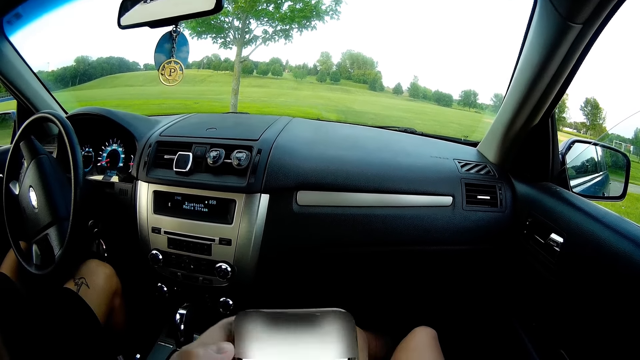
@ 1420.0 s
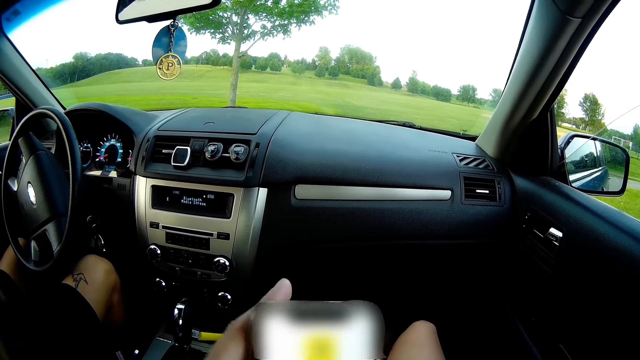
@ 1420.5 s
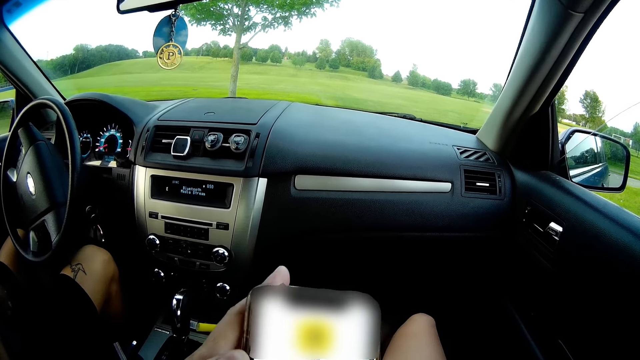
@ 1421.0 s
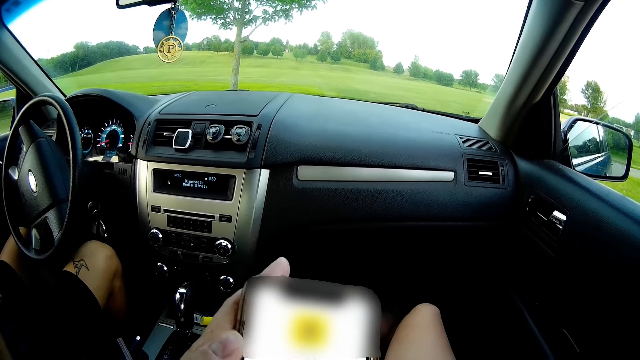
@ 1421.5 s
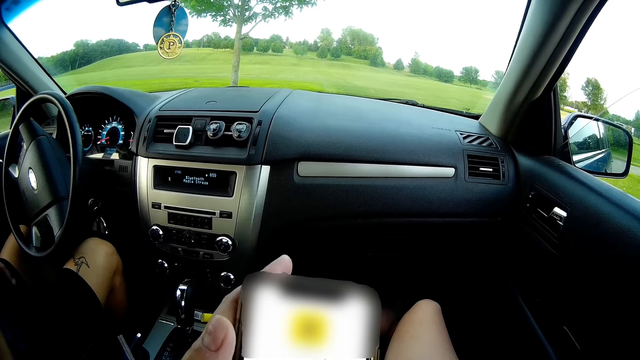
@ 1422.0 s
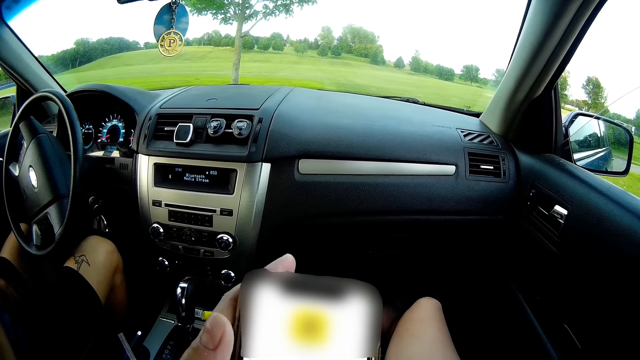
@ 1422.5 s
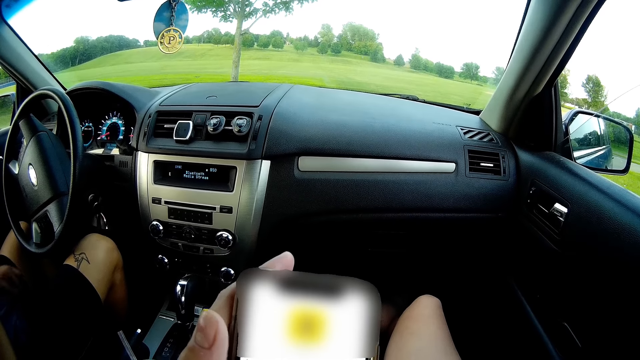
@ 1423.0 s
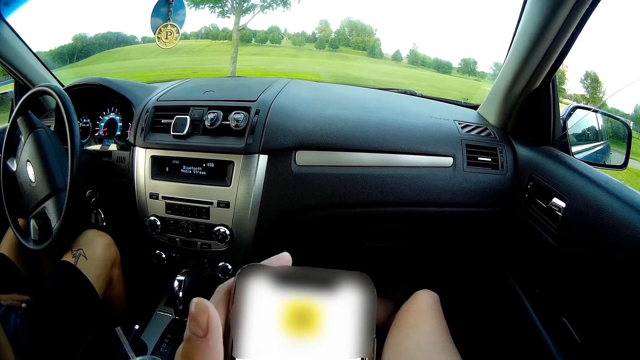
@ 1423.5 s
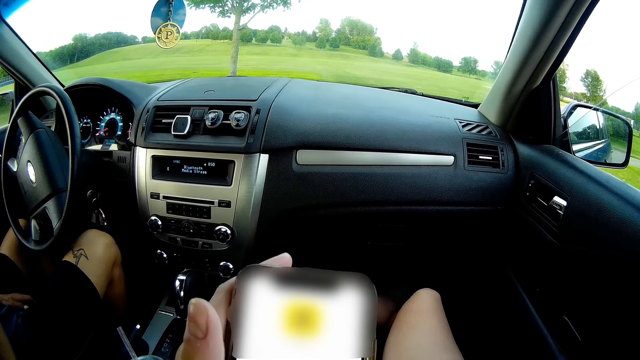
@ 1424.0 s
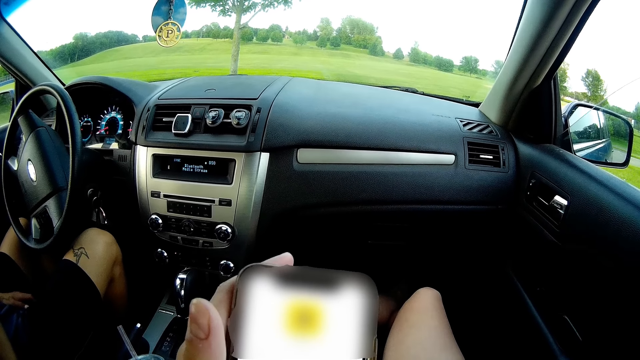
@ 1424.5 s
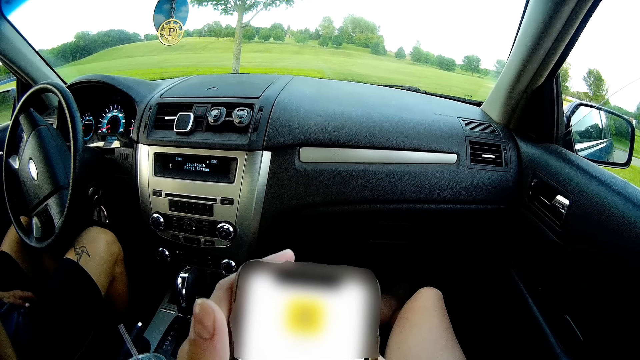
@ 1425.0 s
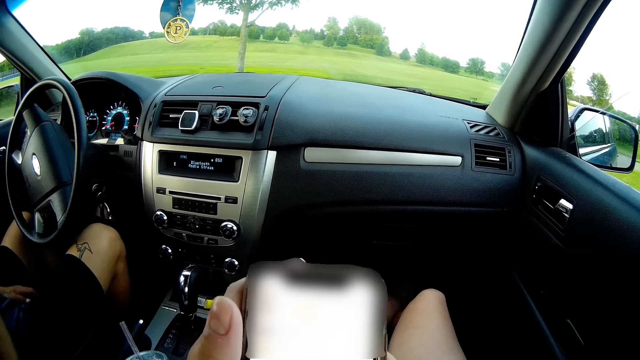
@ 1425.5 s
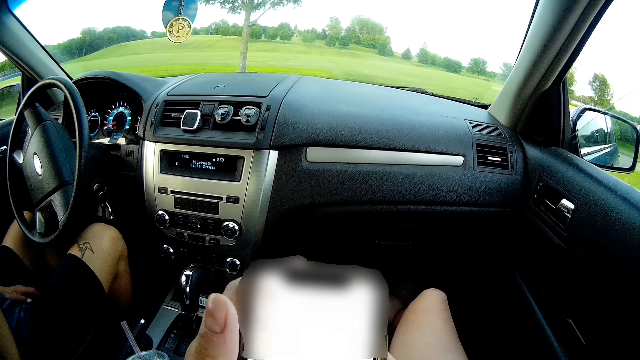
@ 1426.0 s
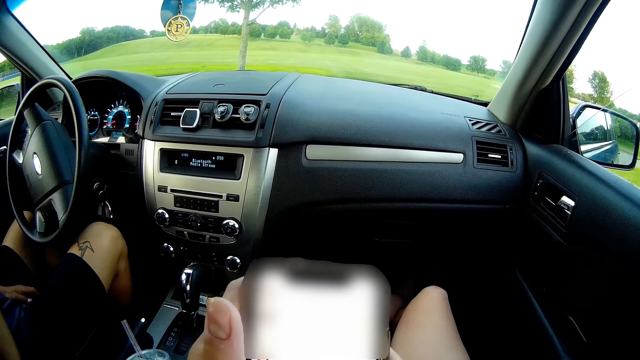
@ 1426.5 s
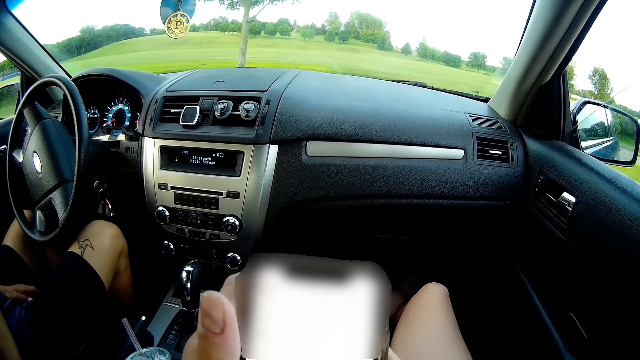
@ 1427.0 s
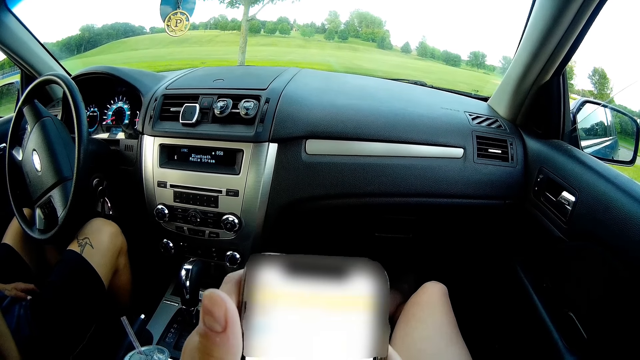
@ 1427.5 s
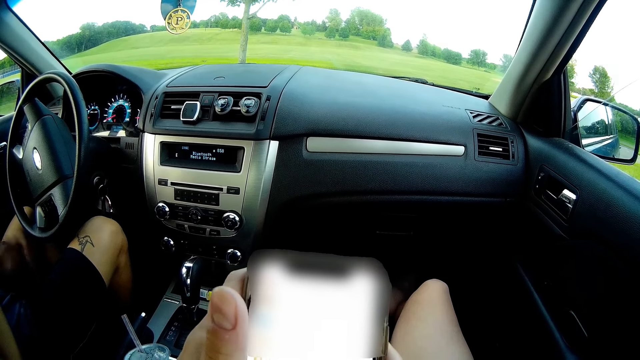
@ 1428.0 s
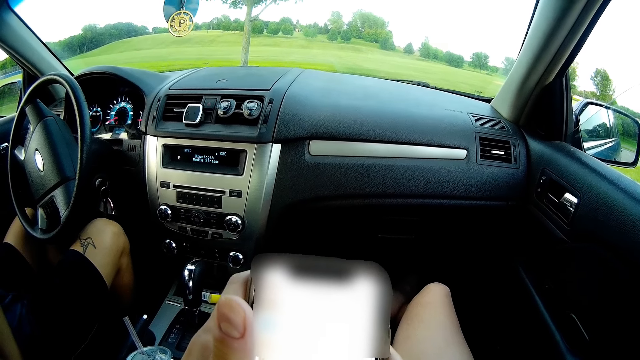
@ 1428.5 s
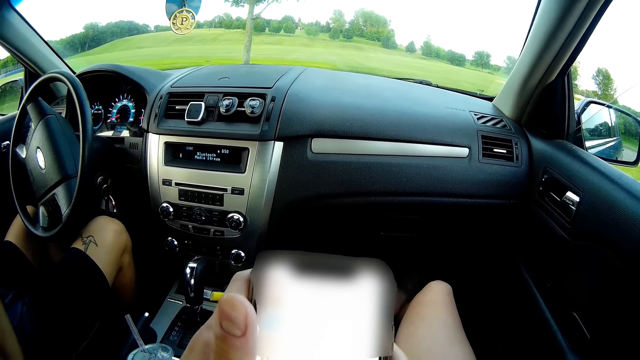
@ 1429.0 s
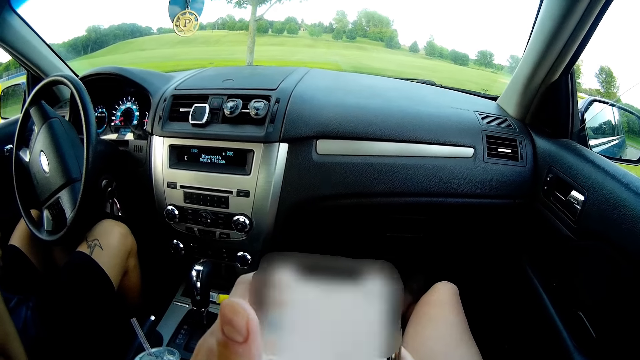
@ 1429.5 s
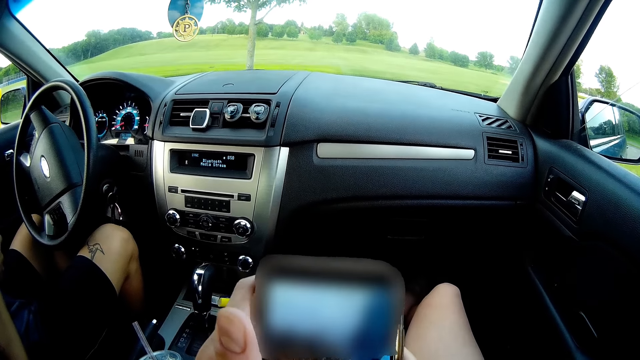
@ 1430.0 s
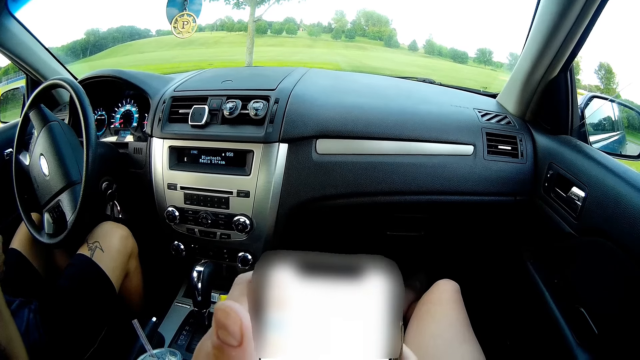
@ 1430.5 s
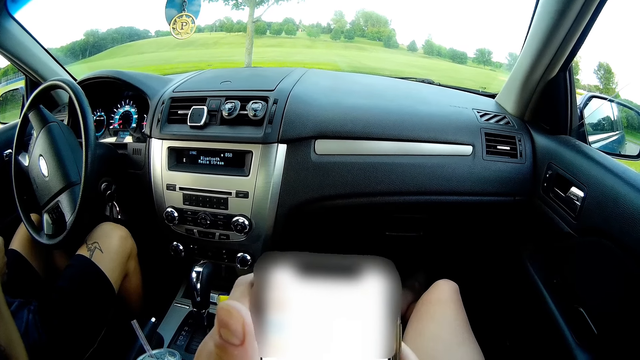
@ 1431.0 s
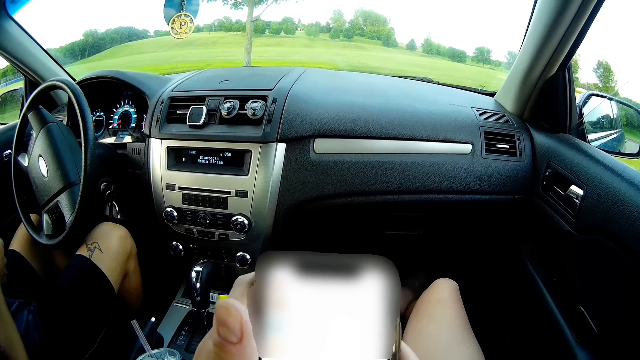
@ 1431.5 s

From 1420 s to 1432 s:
The man puts his left hand on his lap and lifts his left hand from his lap. The camera wearer interacts with the man.

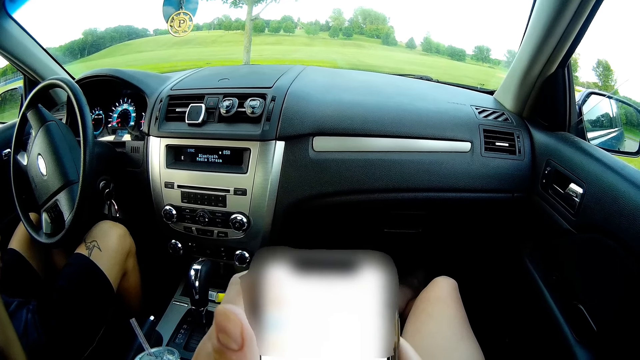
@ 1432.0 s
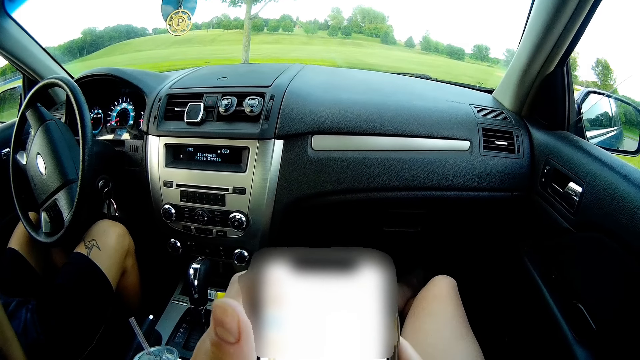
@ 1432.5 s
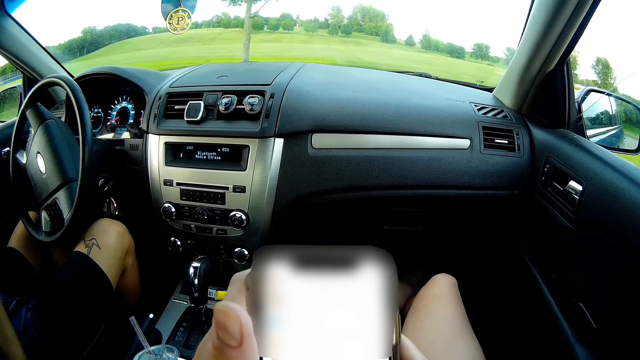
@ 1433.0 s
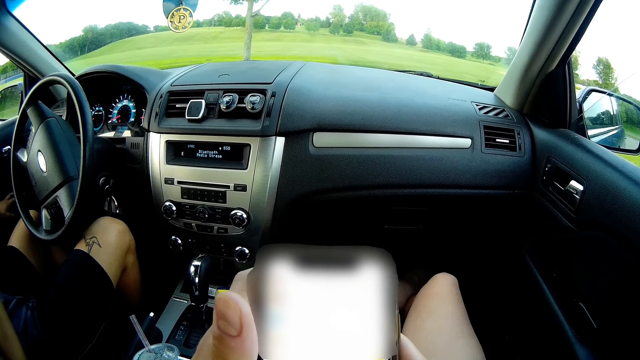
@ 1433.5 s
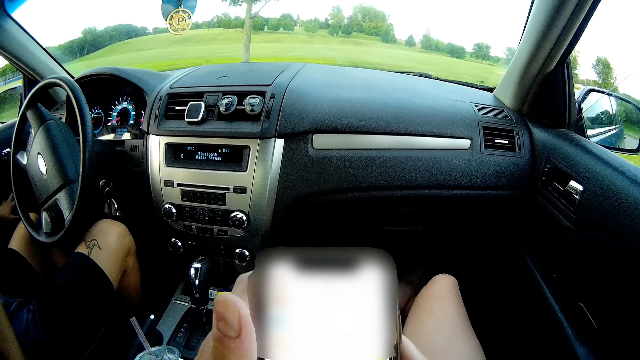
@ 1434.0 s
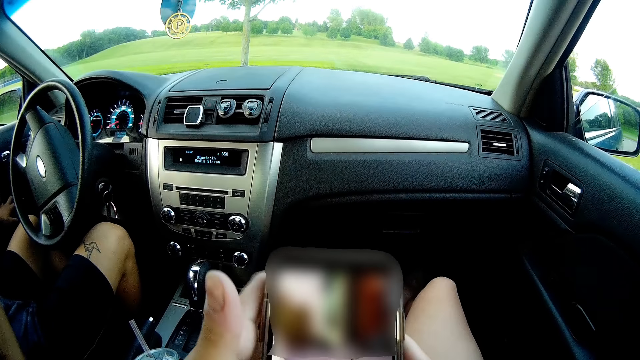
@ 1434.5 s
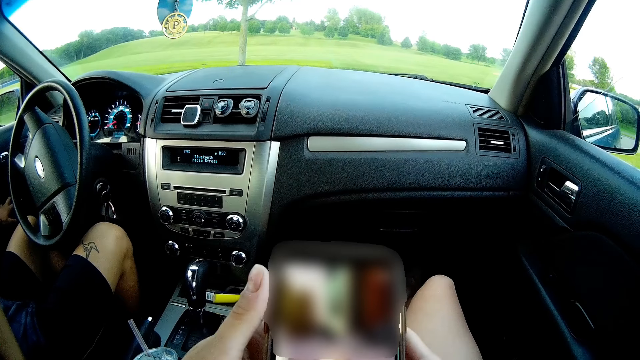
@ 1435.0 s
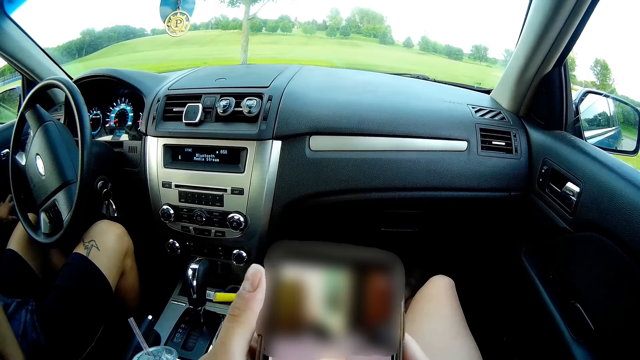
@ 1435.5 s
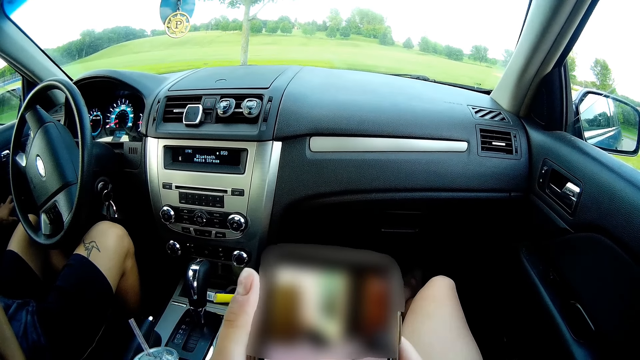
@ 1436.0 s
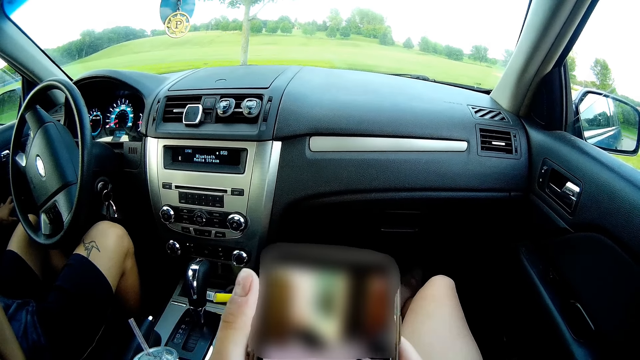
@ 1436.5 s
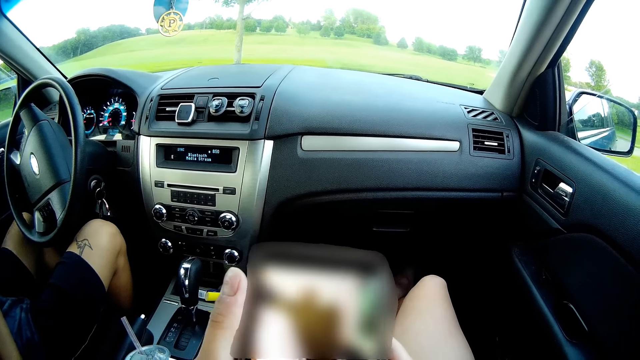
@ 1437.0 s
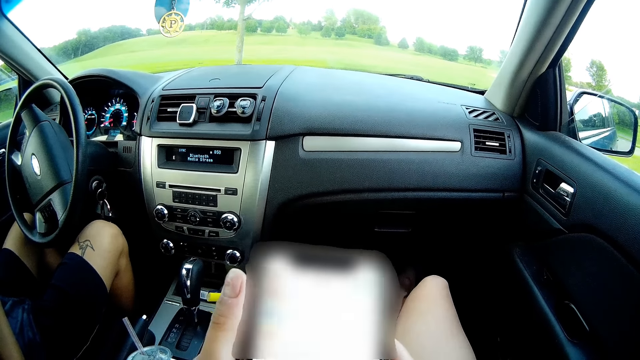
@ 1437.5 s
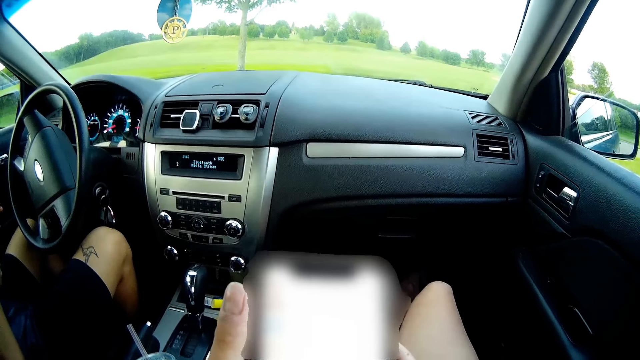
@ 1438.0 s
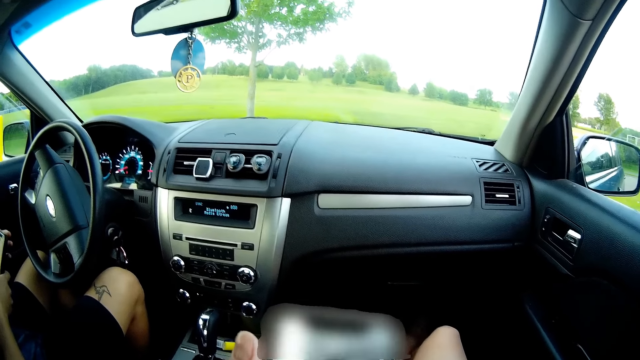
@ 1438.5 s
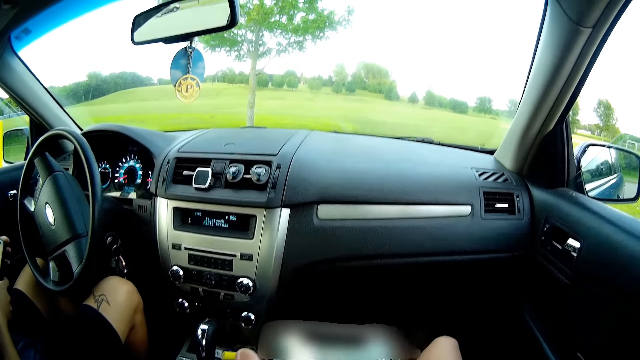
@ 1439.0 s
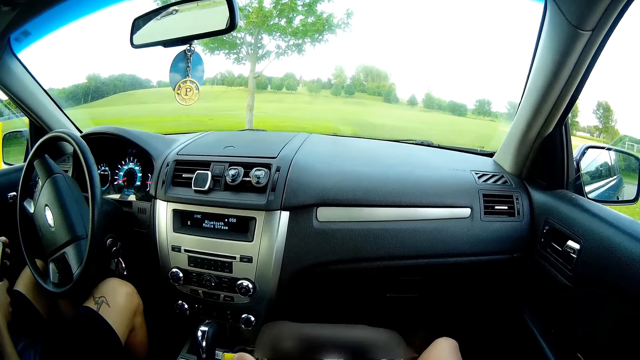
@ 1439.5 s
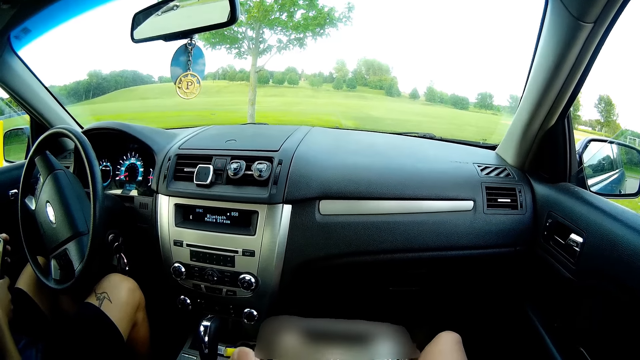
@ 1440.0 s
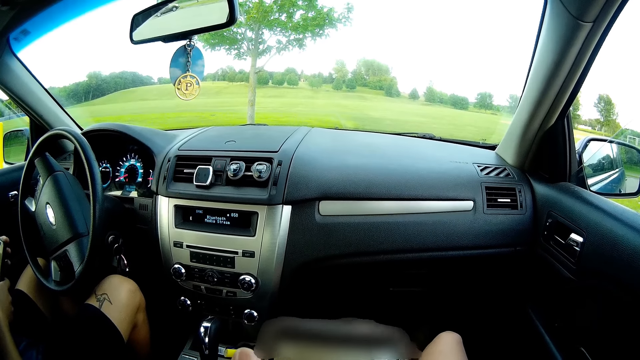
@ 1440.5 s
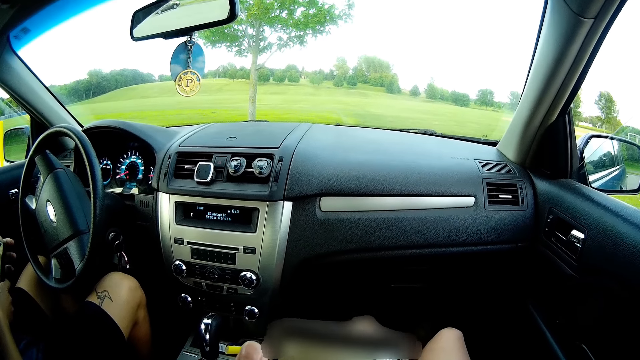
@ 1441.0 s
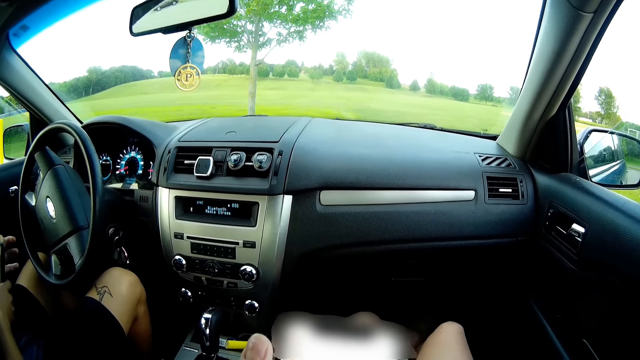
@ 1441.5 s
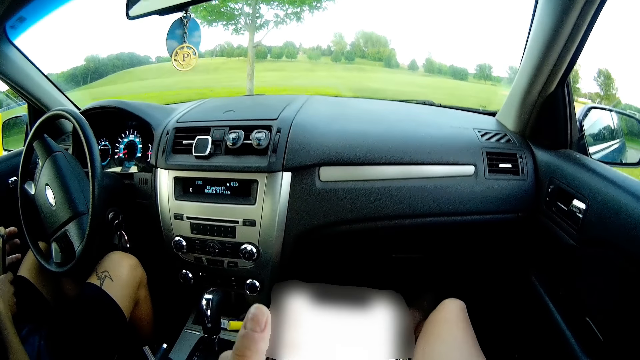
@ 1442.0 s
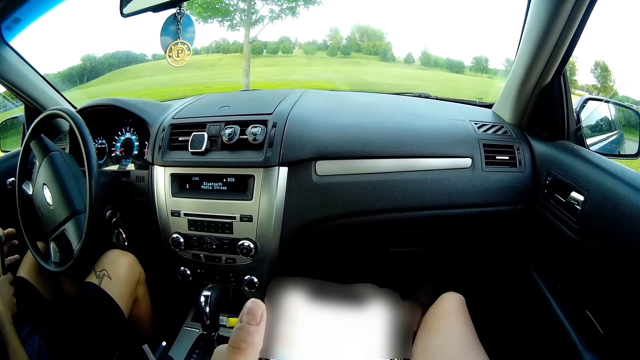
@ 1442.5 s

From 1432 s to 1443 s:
The man presses a button on the car door with his left hand and presses his phone with his right hand.
